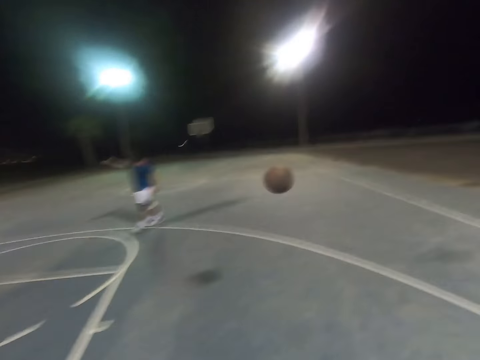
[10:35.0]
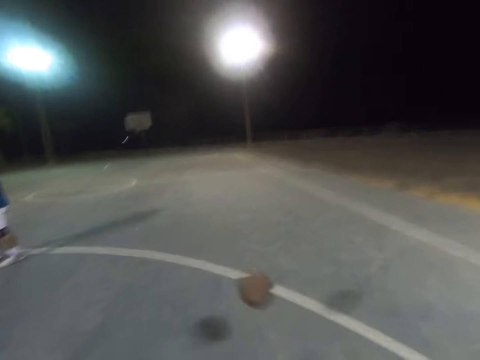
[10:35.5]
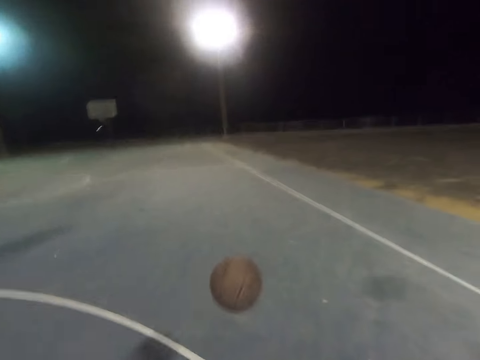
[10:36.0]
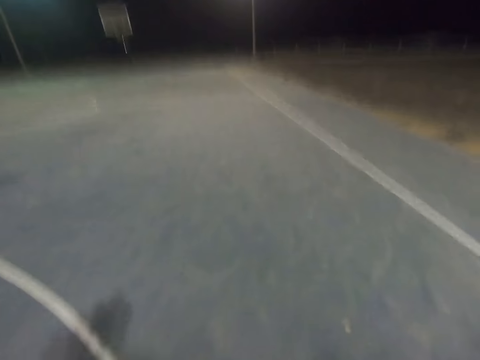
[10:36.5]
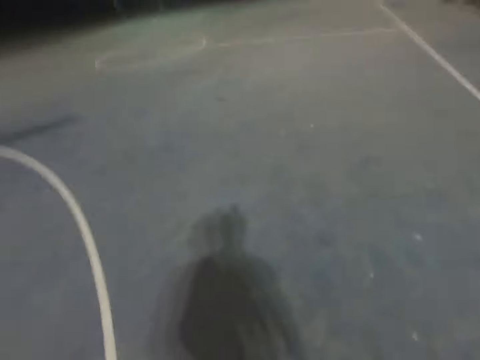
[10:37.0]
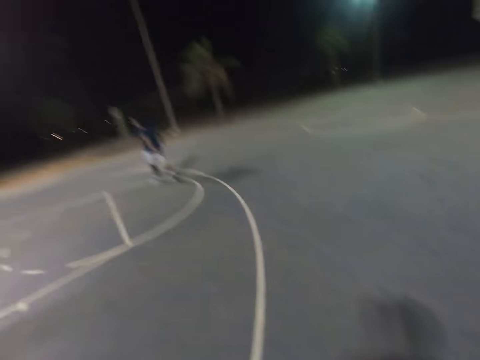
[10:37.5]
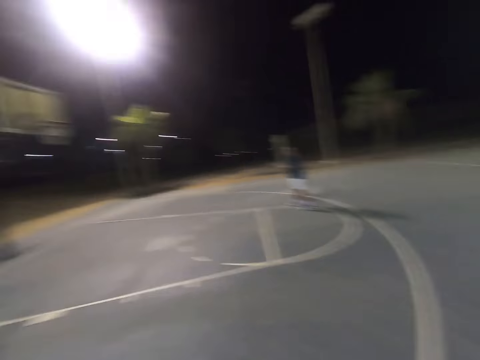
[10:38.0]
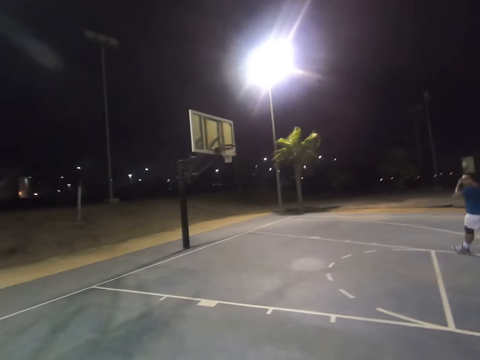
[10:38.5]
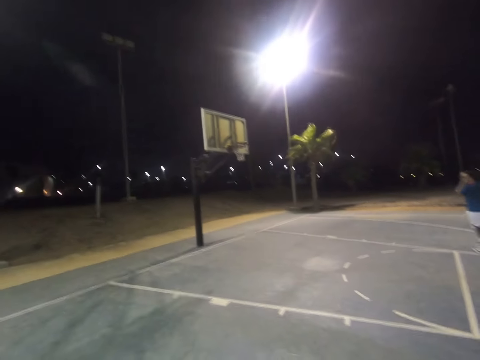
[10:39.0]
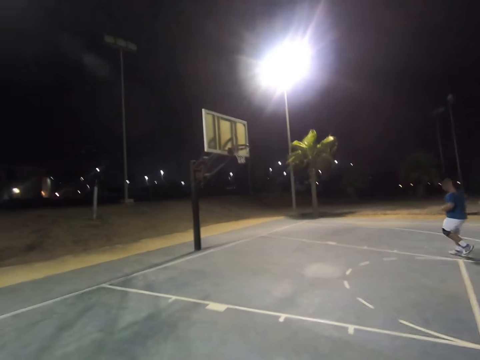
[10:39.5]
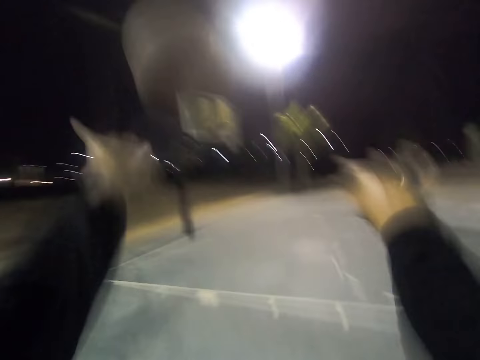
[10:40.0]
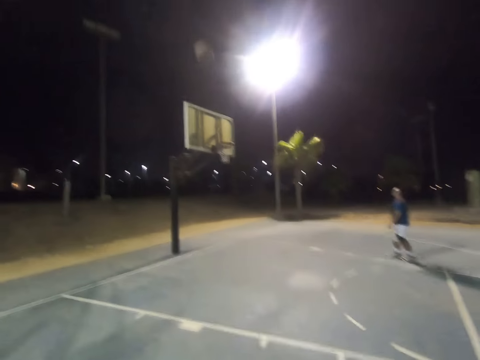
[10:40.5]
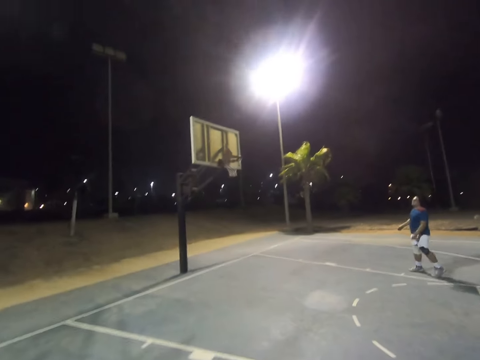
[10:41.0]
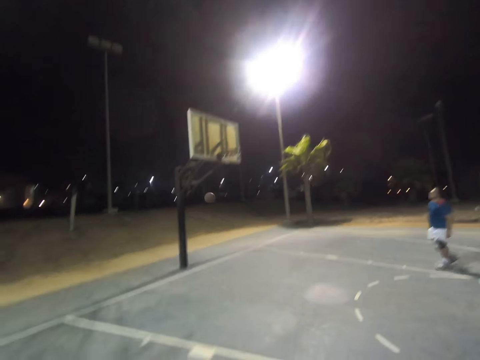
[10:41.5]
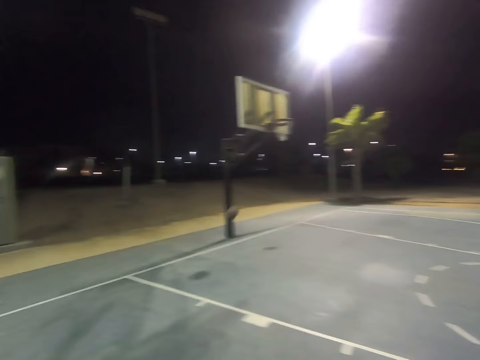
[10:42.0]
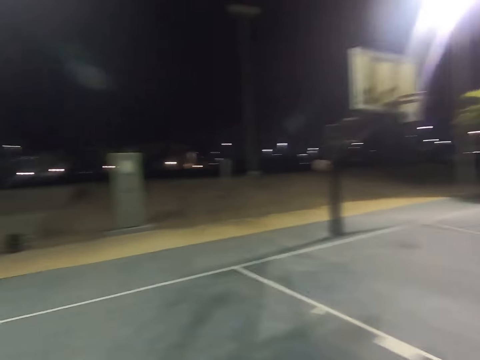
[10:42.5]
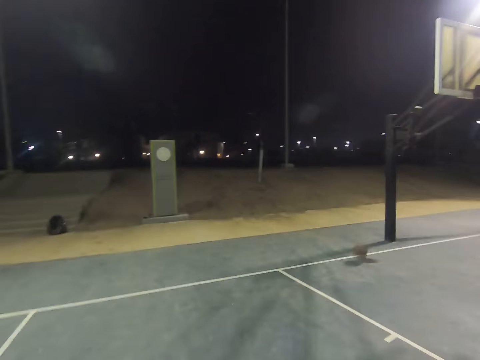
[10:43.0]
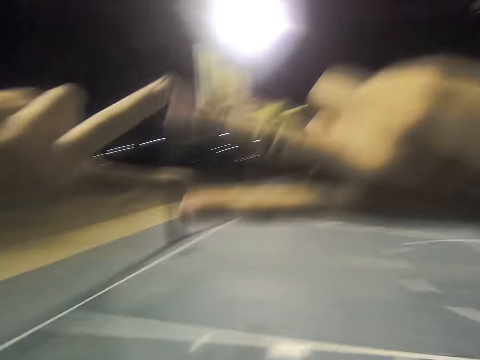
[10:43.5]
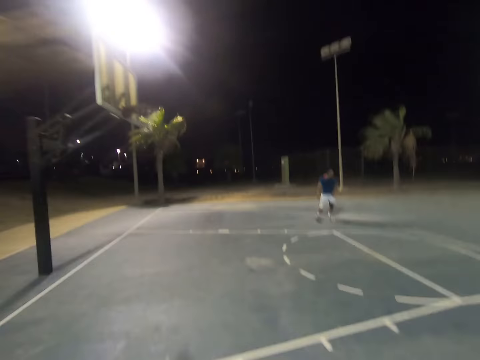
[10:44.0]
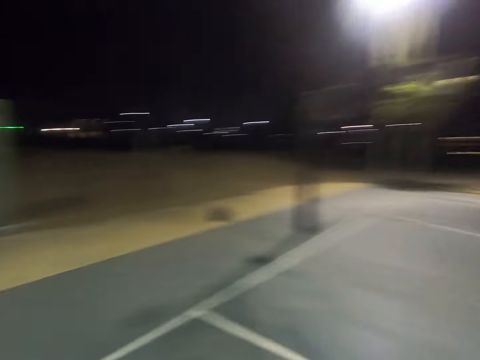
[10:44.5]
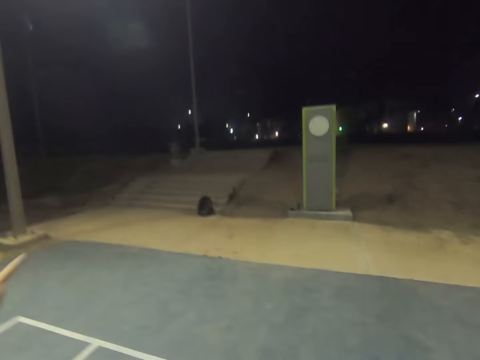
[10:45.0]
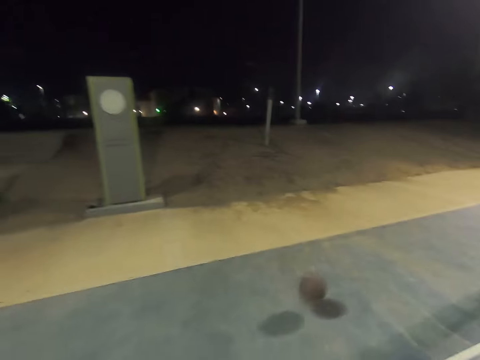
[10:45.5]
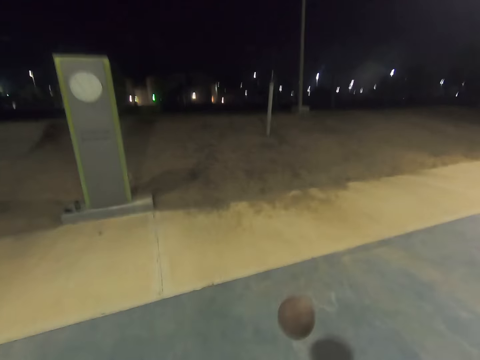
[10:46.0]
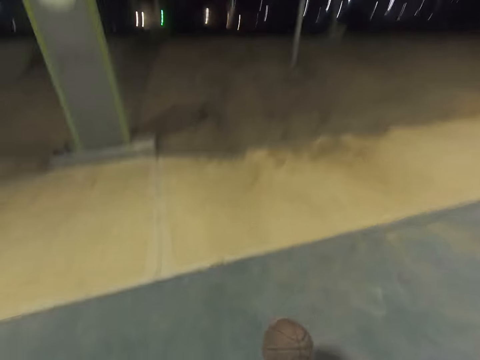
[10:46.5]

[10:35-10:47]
The camera wearer shoots the ball to the hoop. They play basketball with a man. They raise their hands.

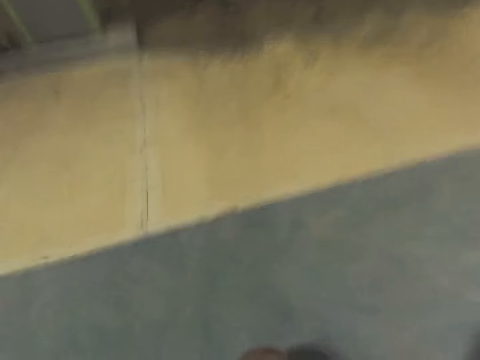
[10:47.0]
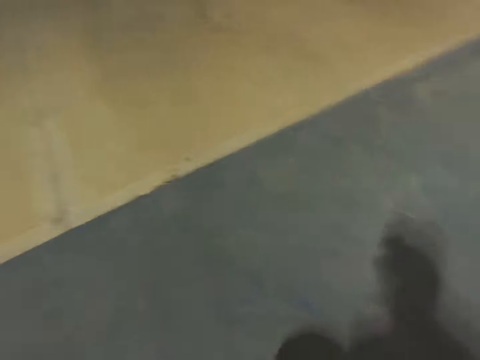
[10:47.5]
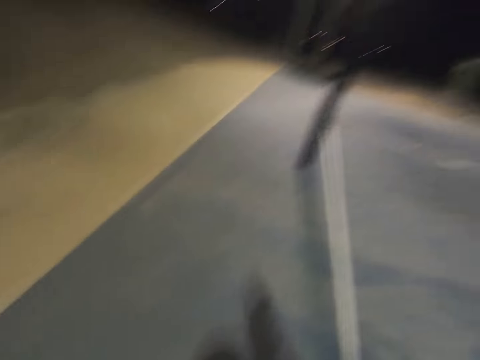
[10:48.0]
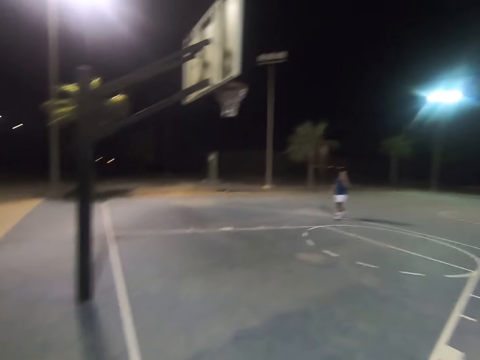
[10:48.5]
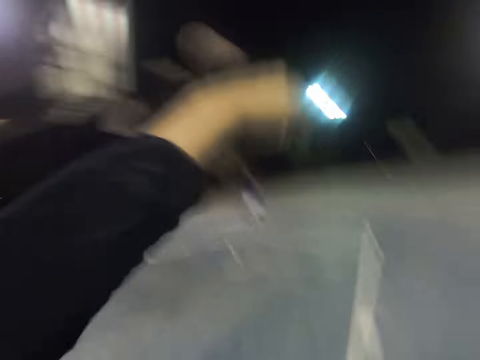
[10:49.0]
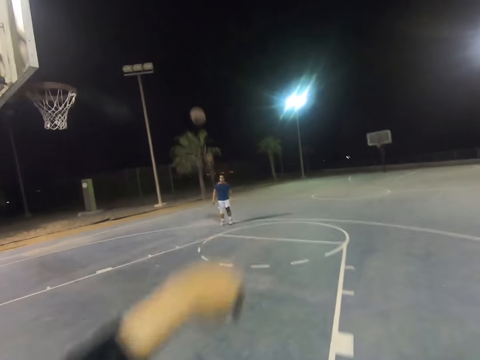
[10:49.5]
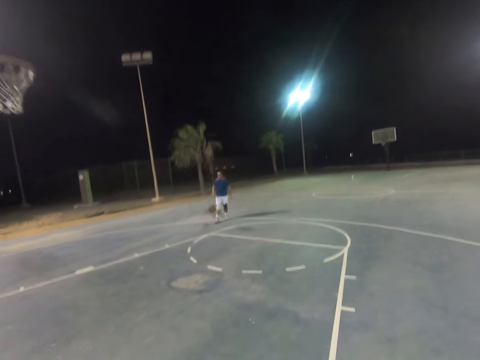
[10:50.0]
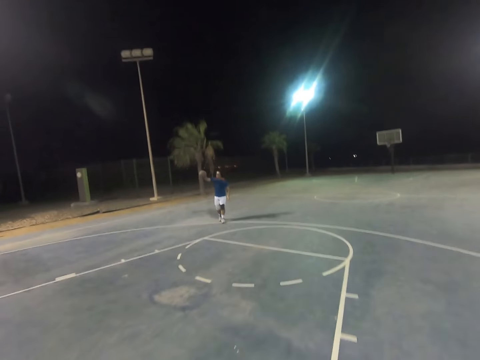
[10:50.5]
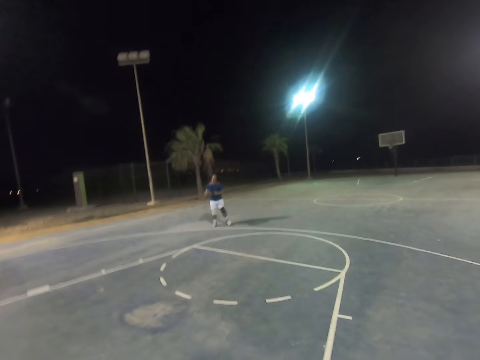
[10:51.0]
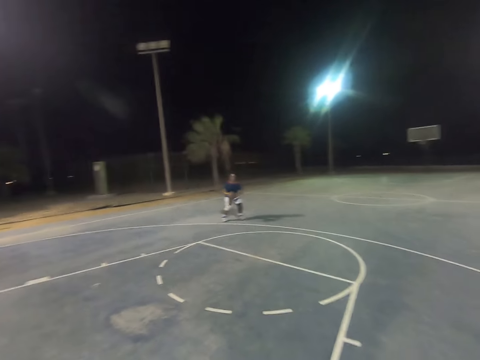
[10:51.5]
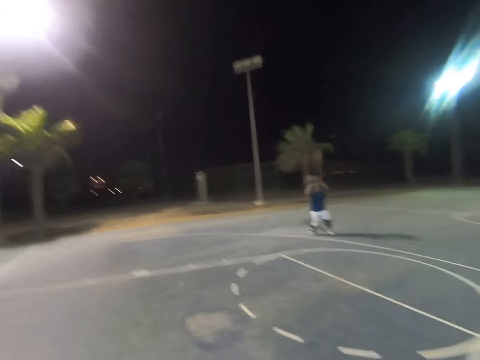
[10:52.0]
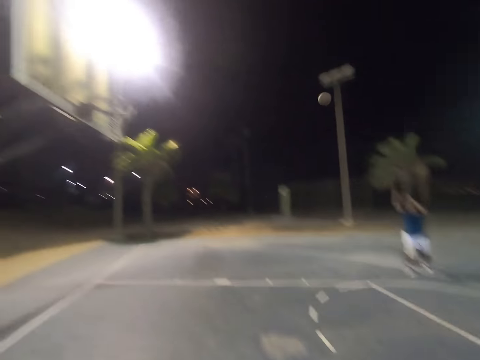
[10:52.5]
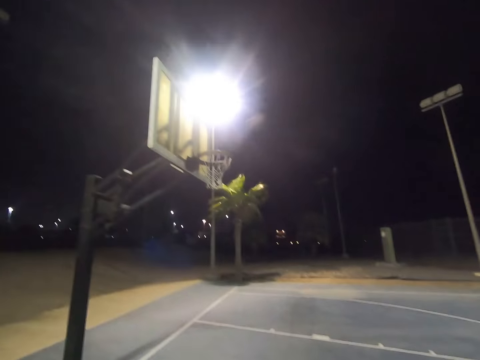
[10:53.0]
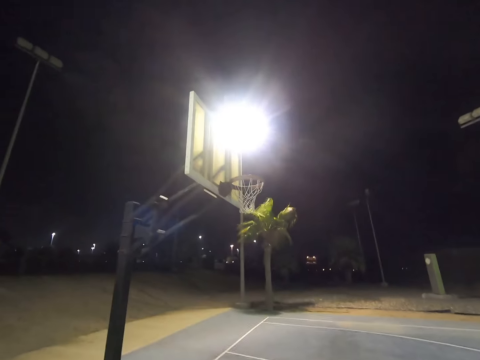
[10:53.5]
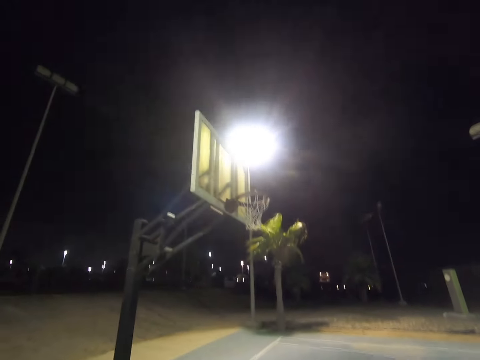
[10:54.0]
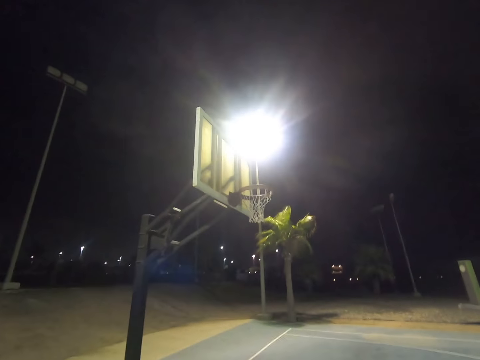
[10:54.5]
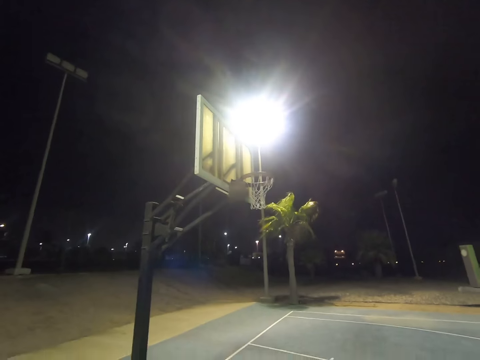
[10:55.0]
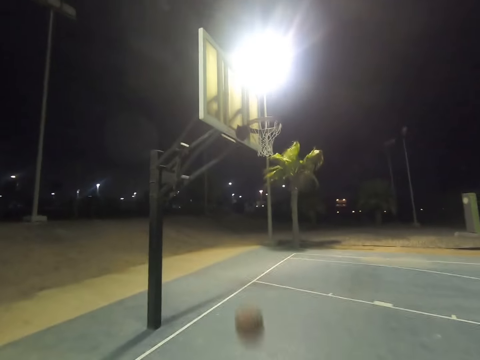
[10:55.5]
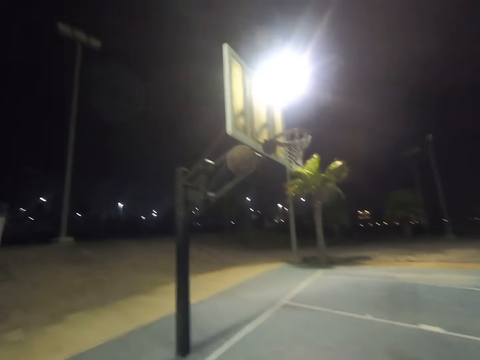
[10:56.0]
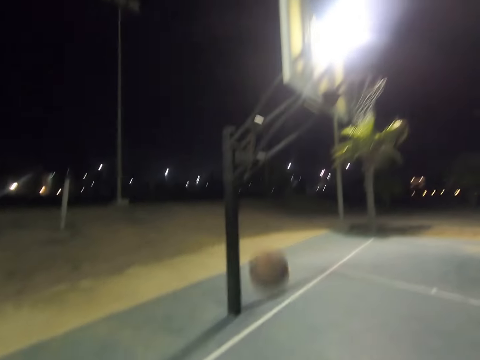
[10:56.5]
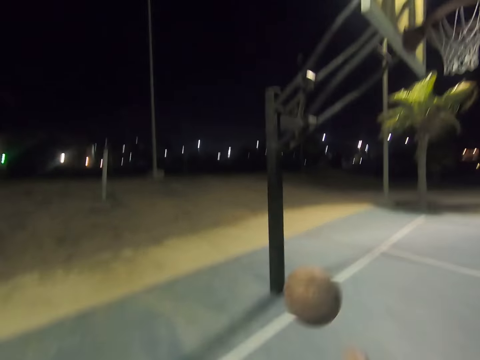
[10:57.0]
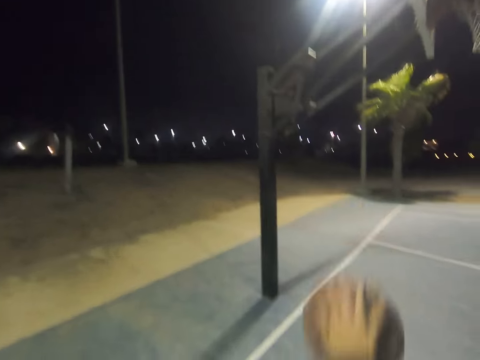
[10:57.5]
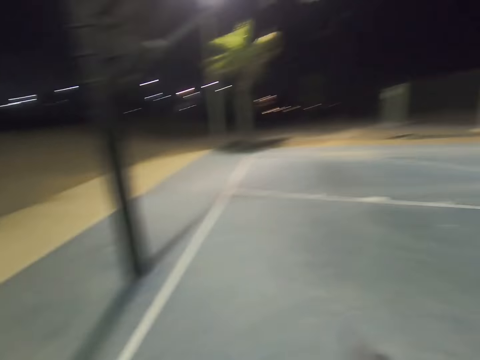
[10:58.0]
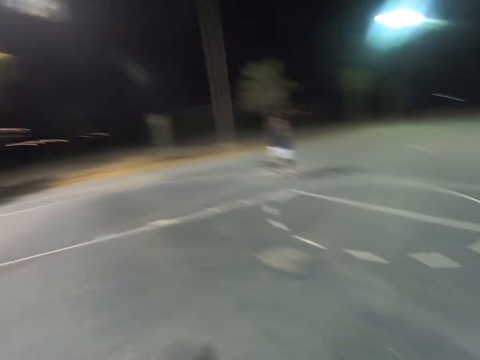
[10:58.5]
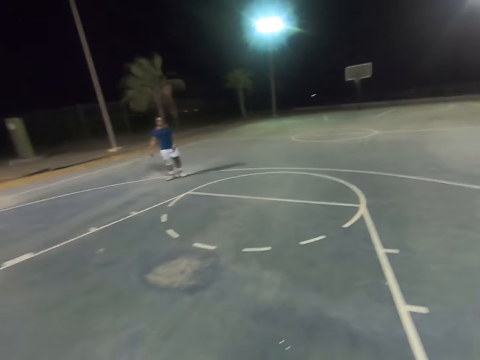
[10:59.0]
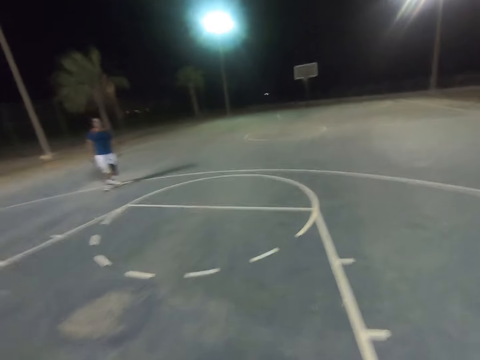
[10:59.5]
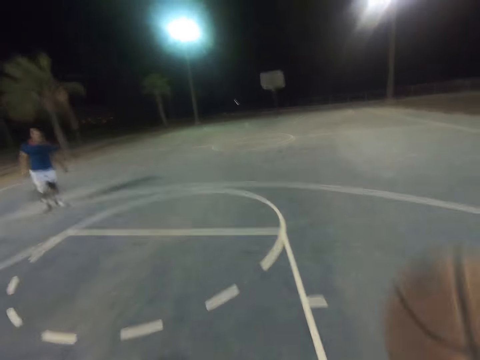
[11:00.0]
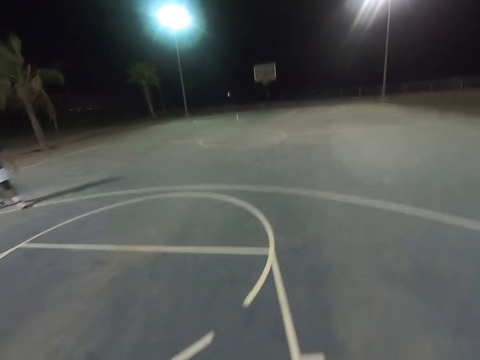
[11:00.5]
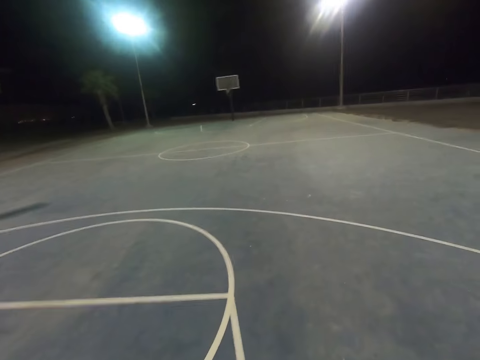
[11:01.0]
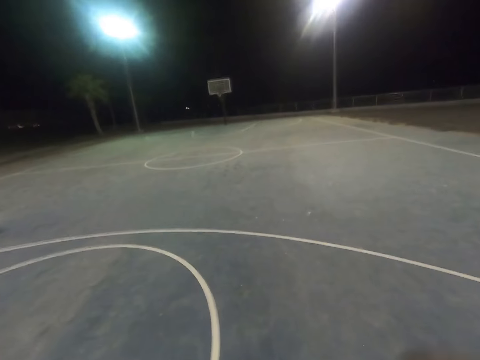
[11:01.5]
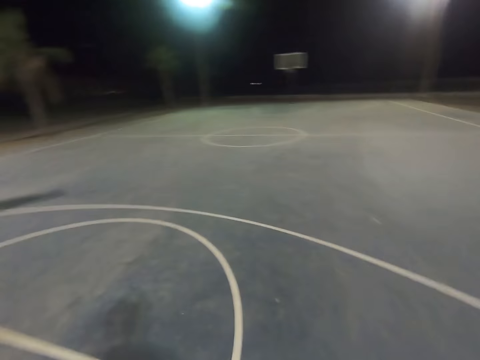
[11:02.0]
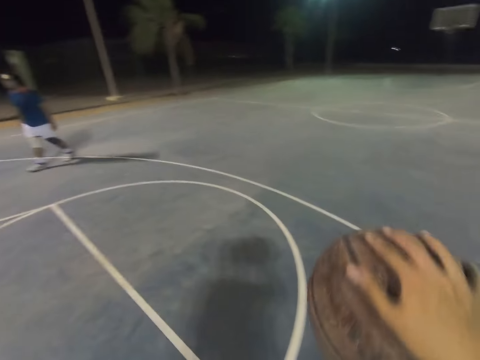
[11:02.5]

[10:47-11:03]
The camera wearer throws the ball to a man. They play basketball with the man. The man takes the ball and shoots the ball to the hoop.
